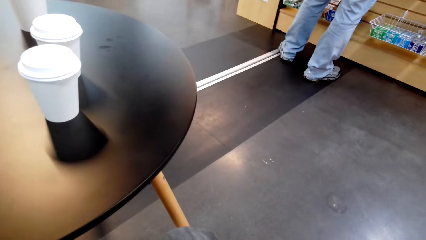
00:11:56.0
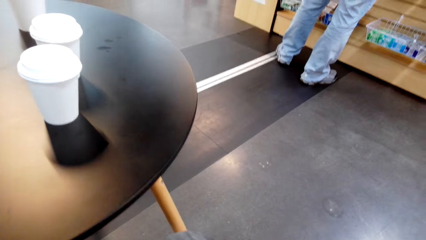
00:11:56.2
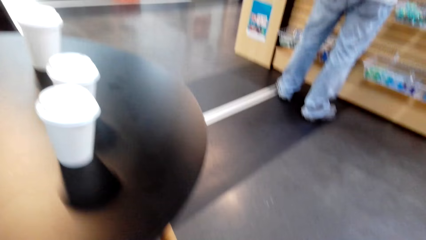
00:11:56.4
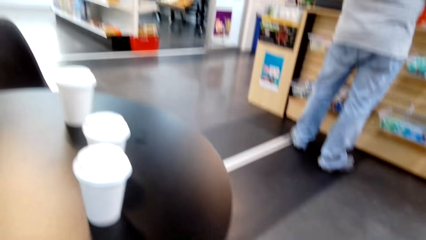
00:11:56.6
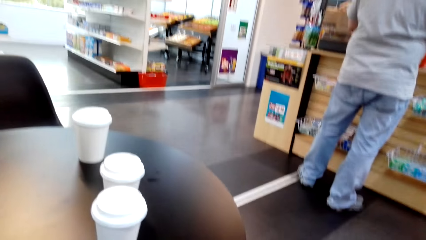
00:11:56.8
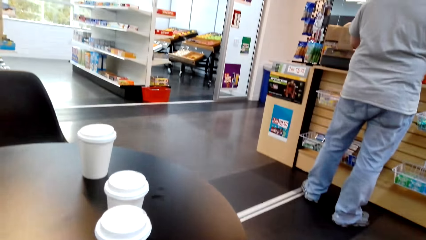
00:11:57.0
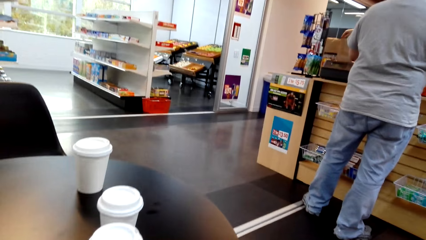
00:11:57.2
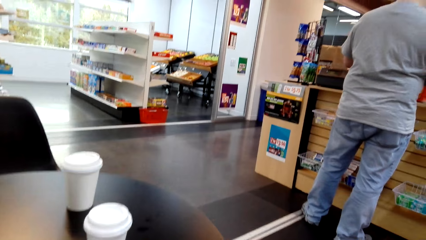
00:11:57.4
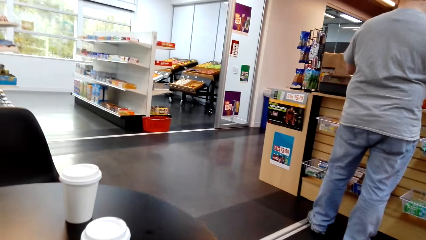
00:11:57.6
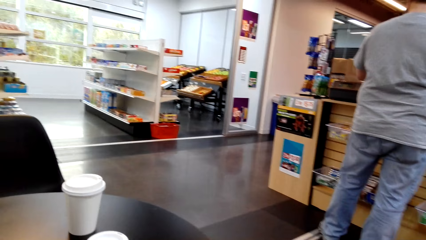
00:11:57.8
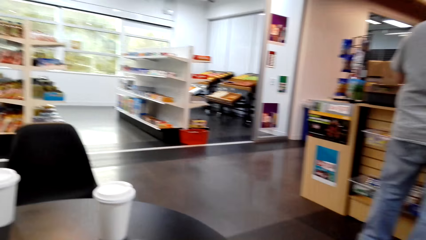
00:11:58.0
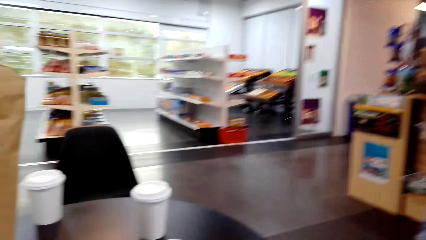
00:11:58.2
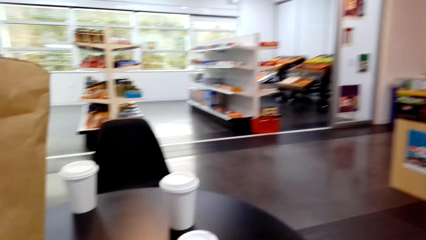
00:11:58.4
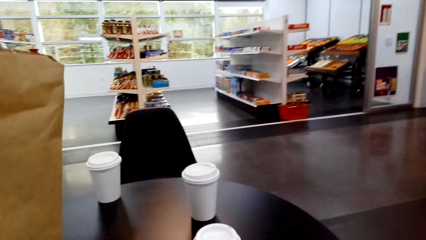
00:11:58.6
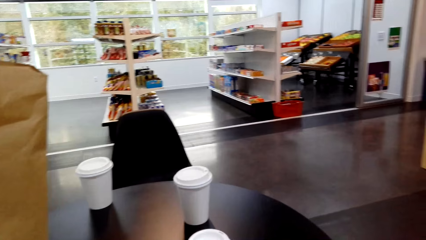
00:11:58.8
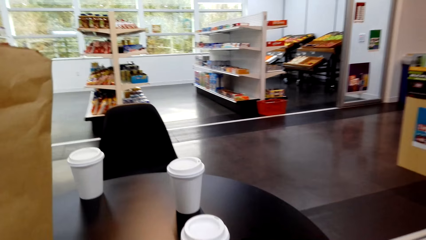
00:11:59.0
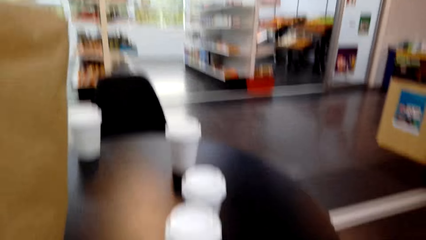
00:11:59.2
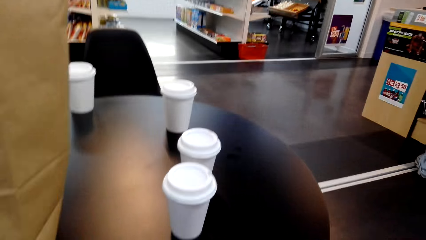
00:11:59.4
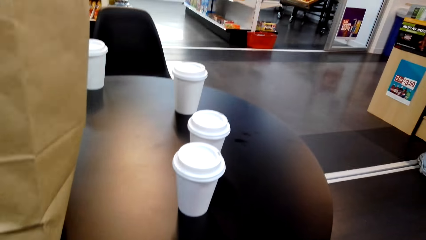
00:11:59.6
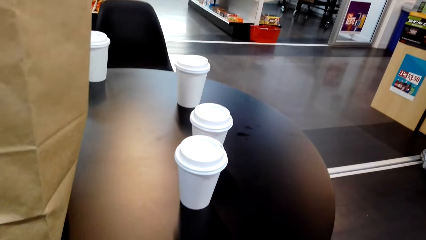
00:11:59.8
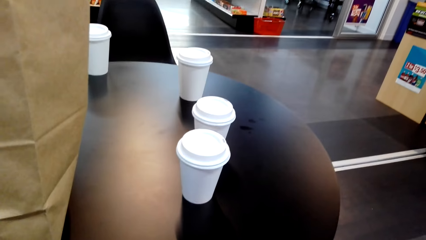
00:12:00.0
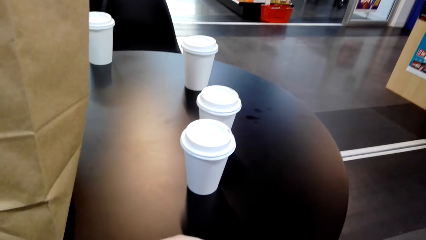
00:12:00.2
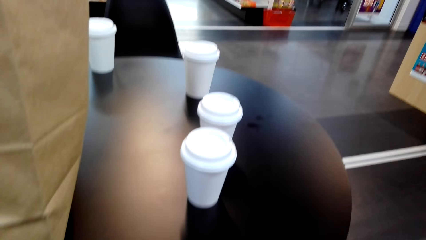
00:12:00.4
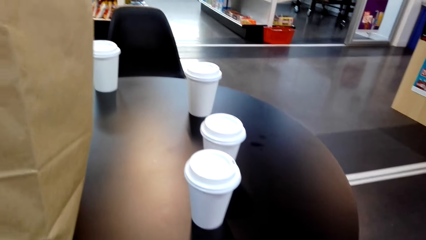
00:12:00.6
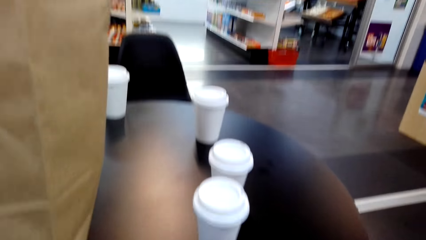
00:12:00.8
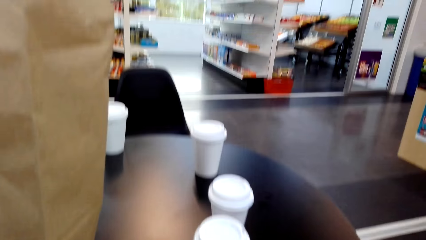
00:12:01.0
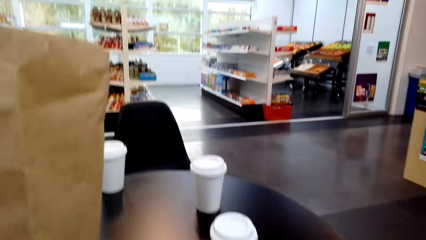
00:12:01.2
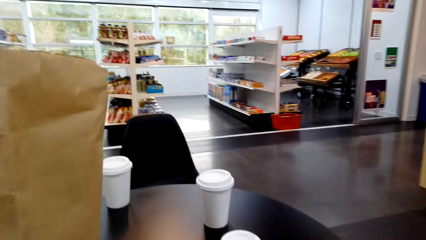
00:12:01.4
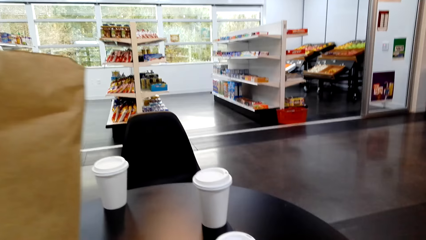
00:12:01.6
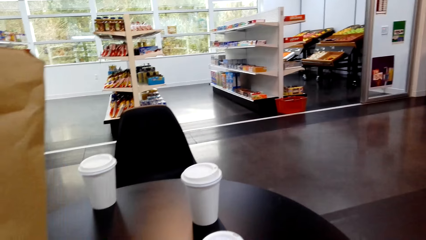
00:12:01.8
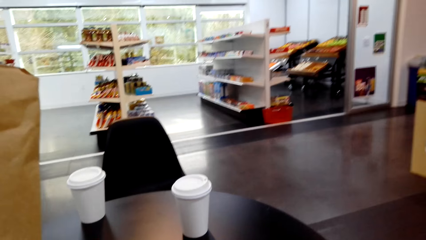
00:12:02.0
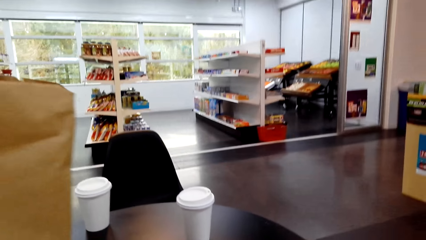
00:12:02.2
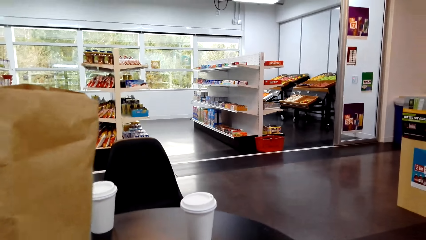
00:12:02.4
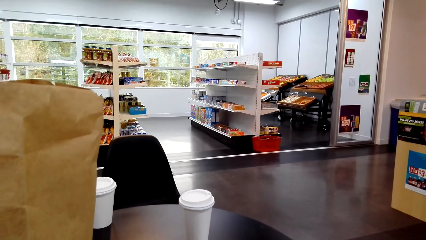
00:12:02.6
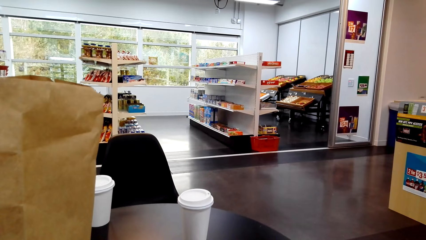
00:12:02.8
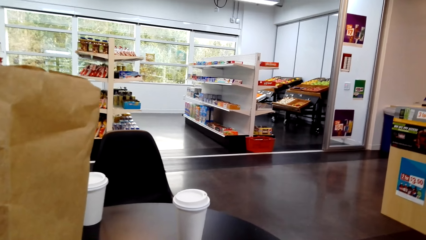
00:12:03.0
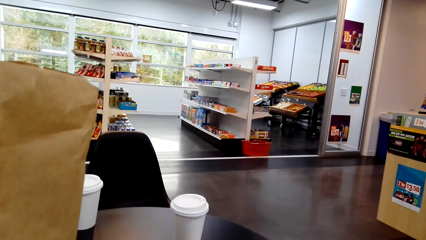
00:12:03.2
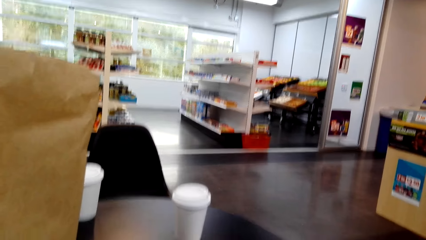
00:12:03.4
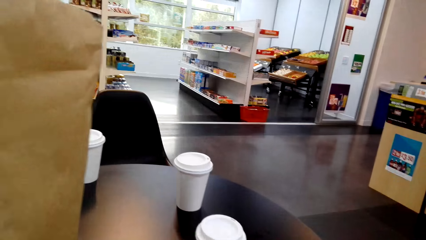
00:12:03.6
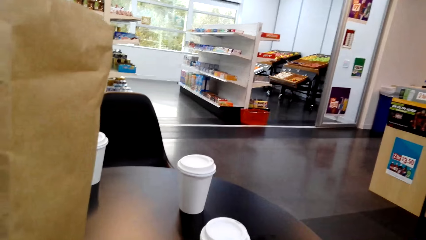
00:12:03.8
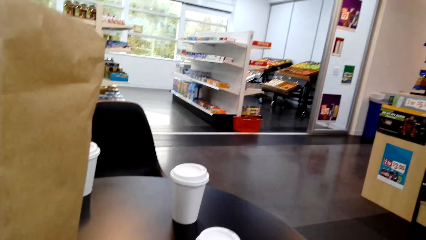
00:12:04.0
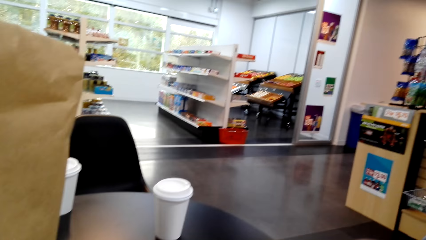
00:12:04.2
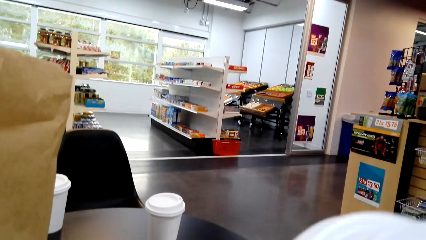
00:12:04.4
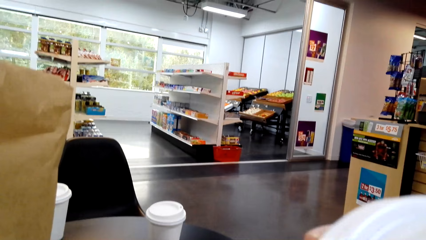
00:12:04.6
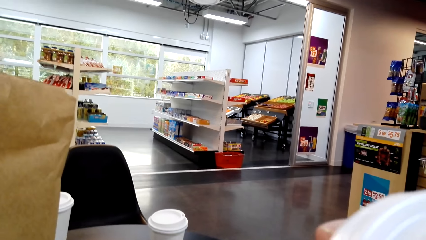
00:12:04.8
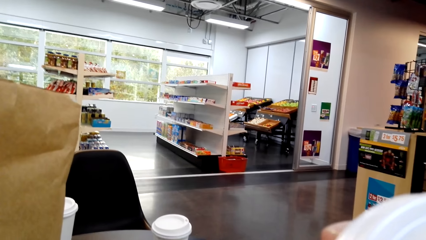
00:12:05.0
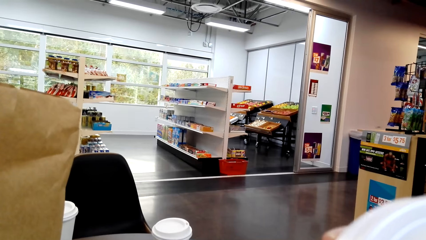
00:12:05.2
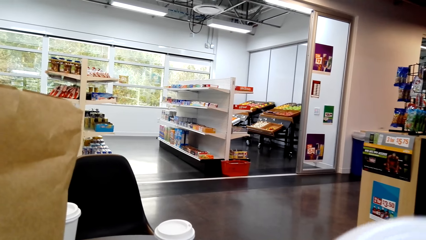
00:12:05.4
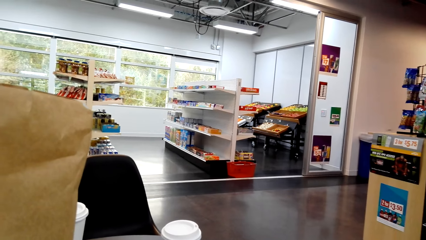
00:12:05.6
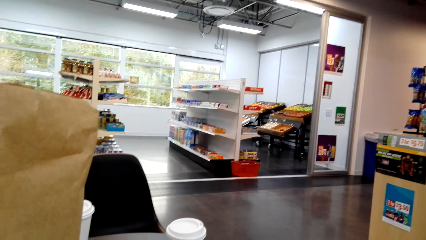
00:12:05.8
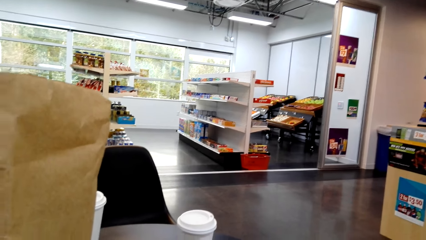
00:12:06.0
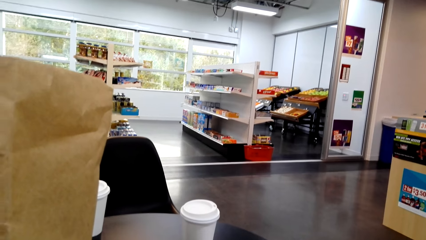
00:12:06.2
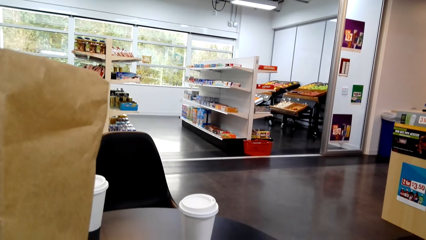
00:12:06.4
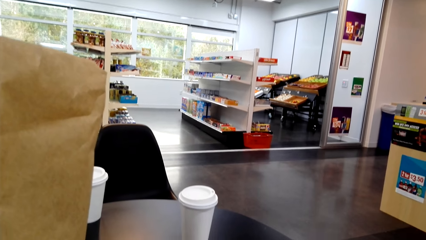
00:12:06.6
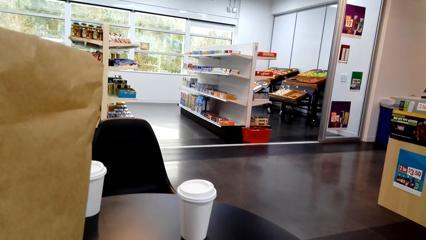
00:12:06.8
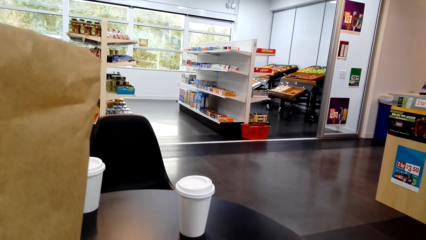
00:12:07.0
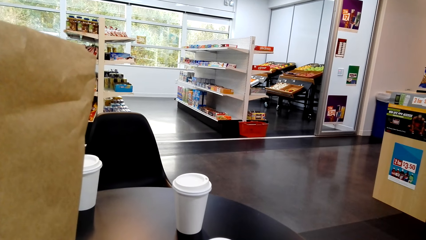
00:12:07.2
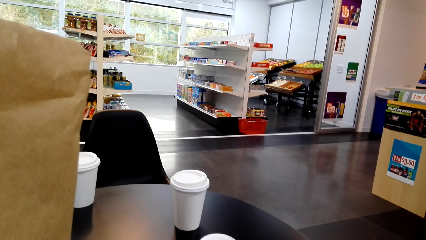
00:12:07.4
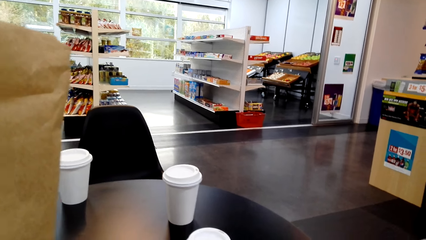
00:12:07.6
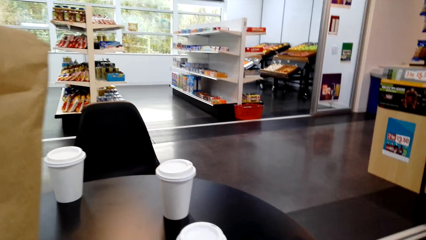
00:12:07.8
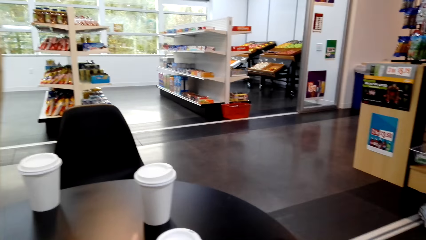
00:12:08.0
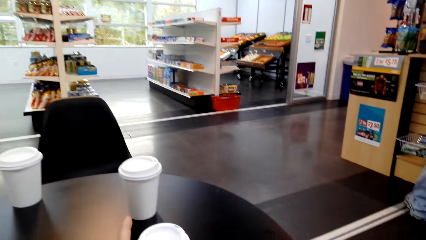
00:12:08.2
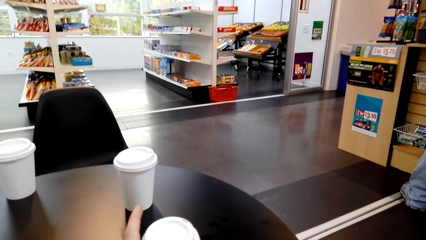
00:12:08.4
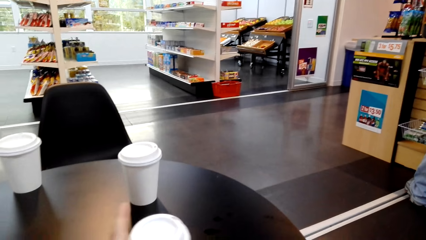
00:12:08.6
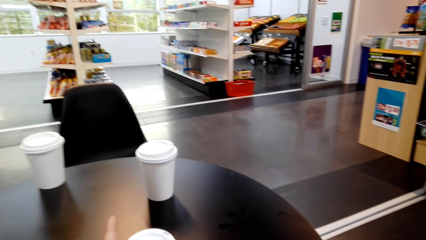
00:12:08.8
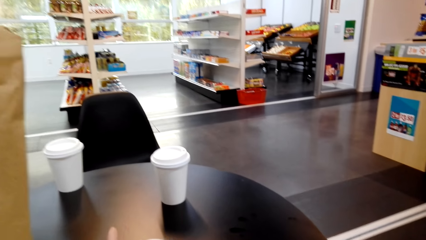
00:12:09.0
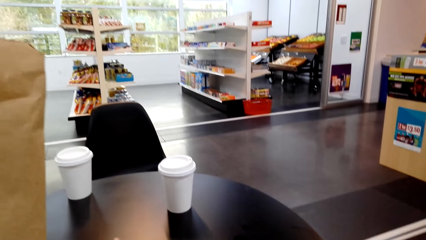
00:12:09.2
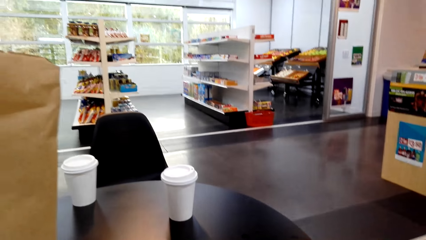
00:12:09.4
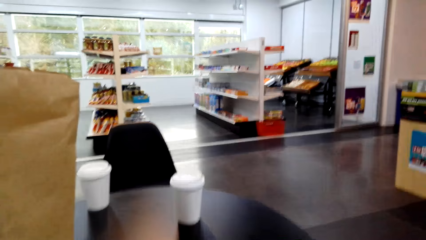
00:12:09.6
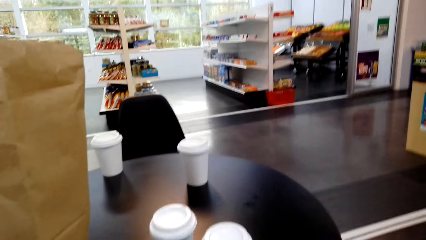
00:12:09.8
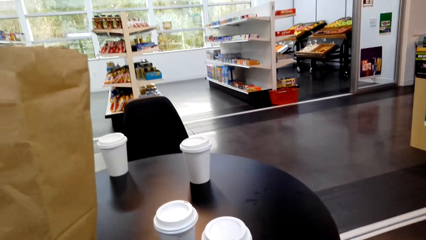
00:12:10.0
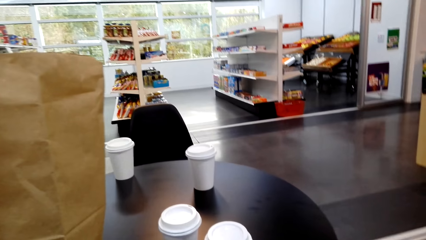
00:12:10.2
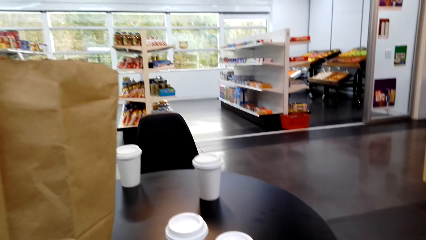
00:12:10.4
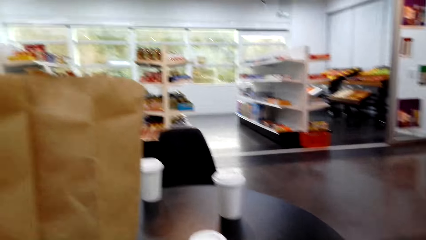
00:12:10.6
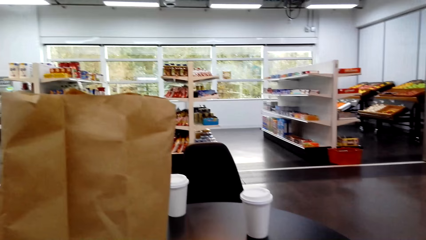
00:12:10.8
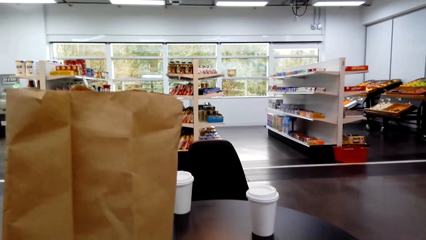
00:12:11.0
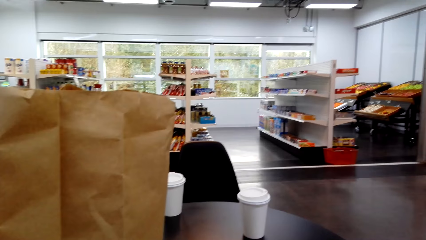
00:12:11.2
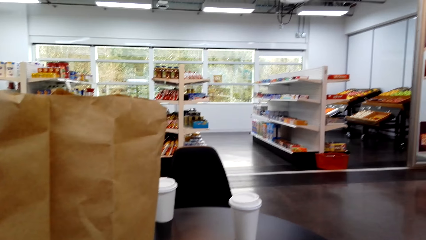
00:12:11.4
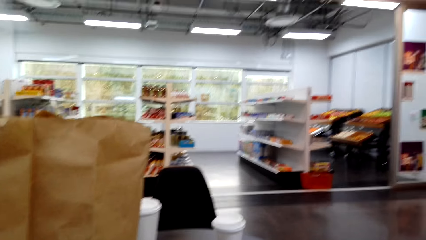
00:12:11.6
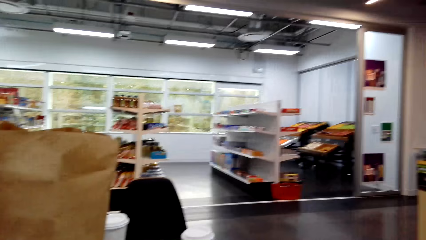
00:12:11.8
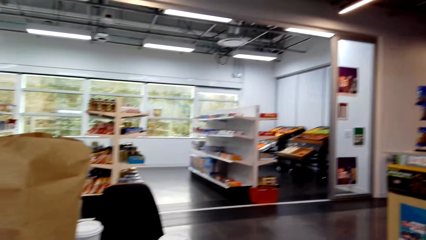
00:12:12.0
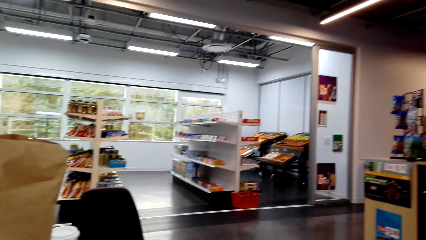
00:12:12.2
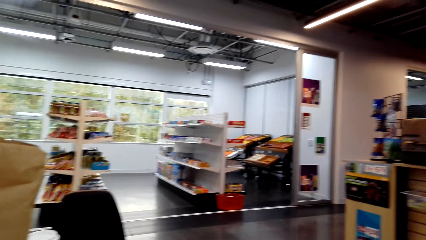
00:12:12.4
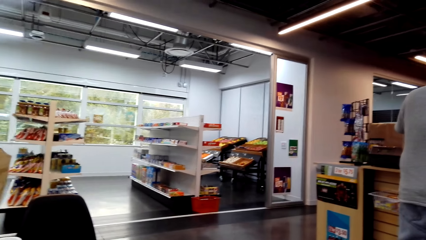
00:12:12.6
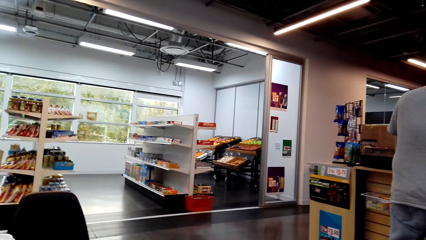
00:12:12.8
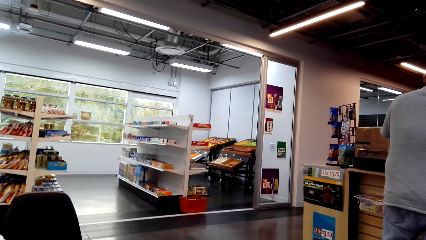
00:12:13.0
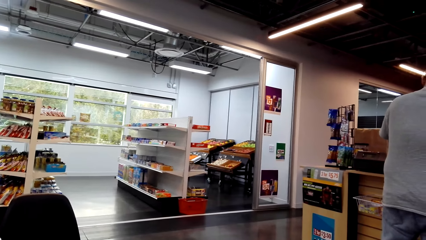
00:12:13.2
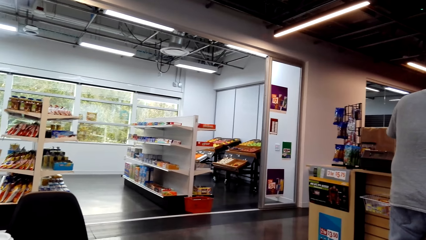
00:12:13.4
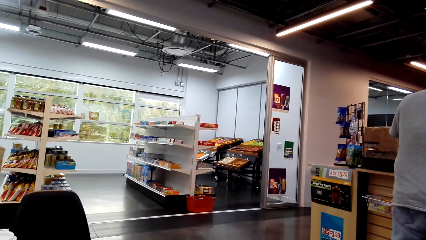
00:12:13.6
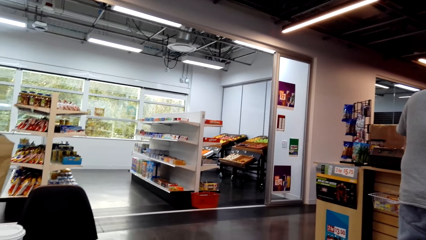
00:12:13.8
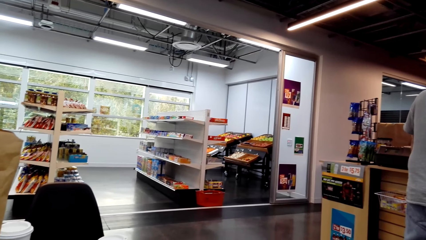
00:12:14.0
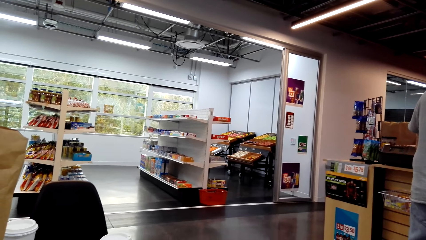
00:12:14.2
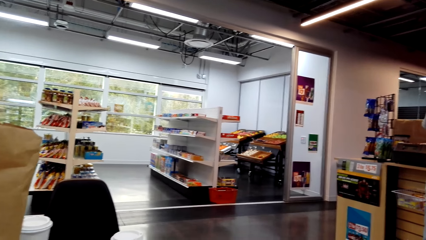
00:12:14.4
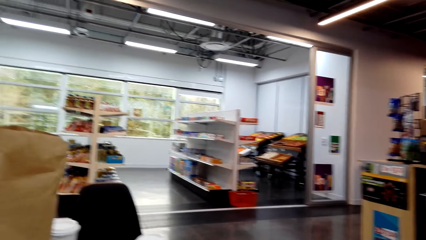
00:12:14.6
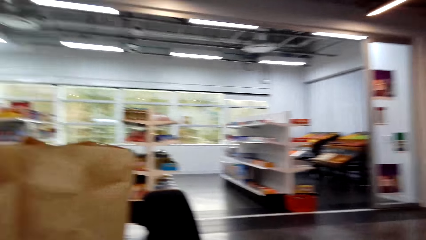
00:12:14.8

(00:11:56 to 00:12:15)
The camera wearer sips from a cup. They pick a plastic can on the table. They stand on the floor. They move the cup. A man stands on the floor.
